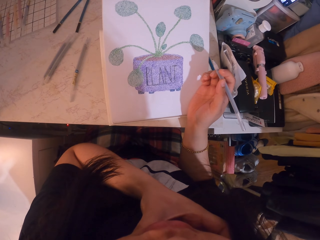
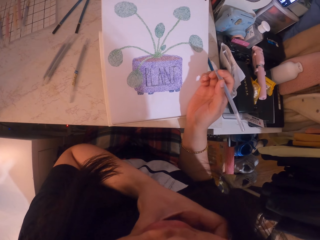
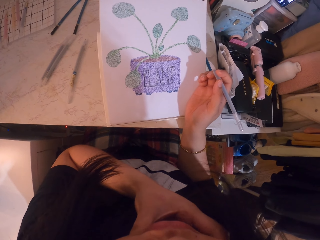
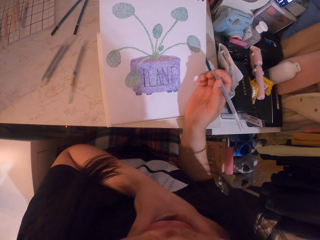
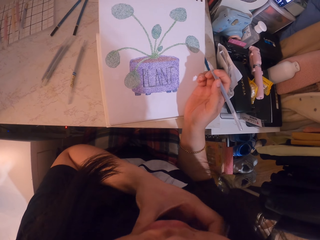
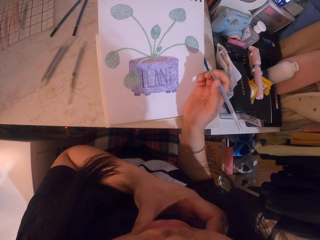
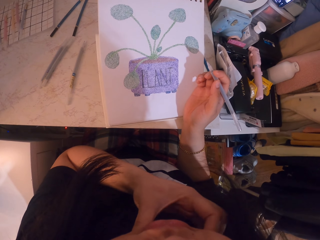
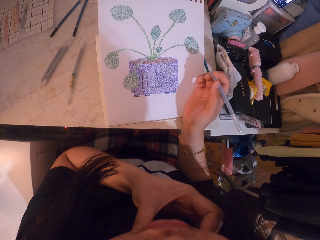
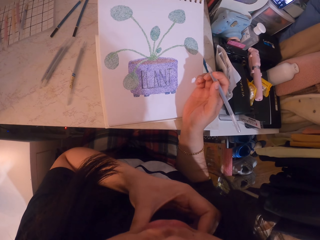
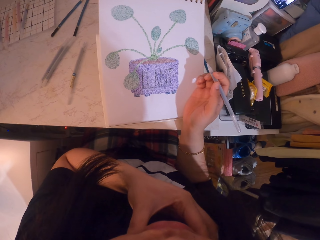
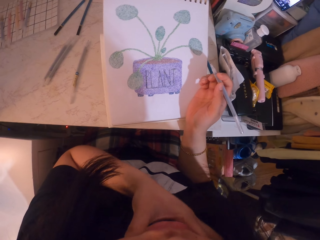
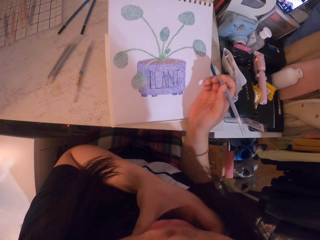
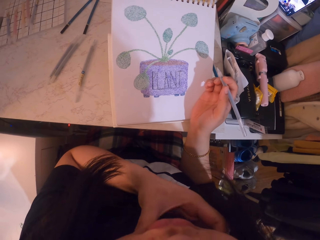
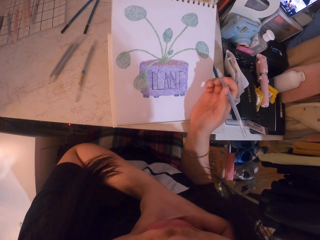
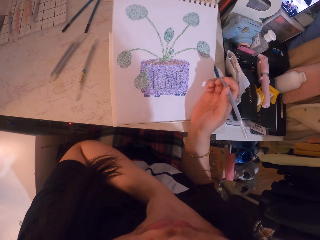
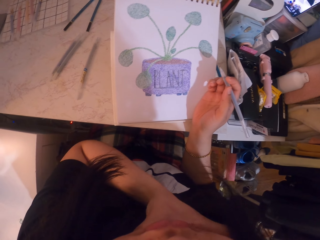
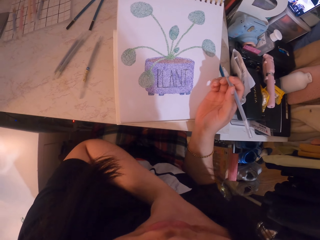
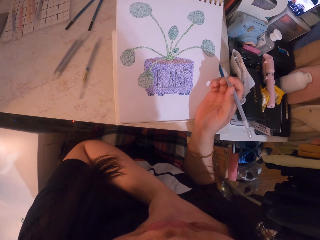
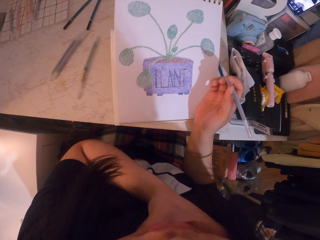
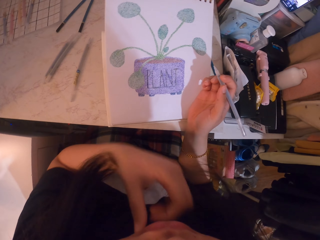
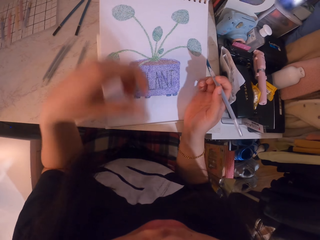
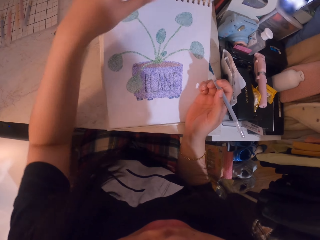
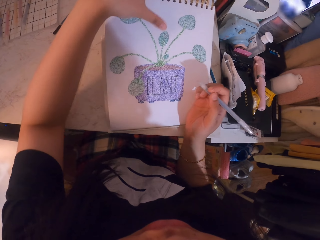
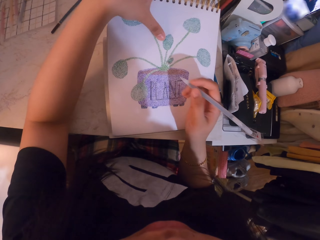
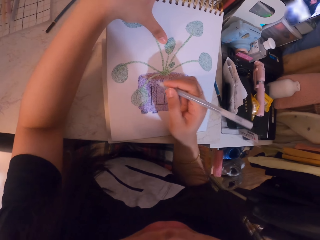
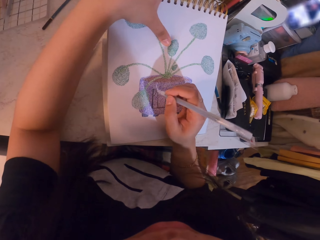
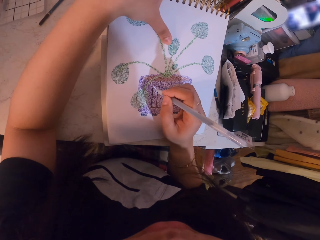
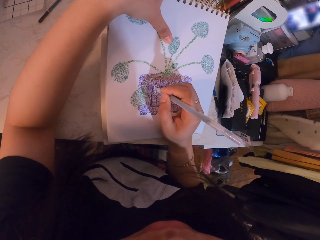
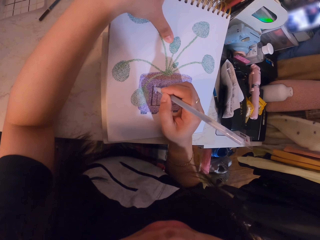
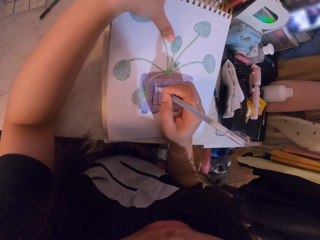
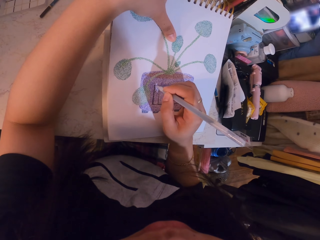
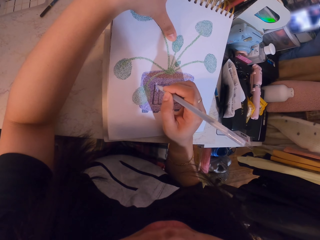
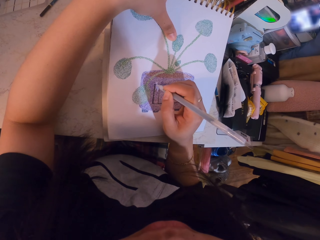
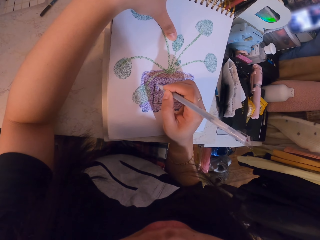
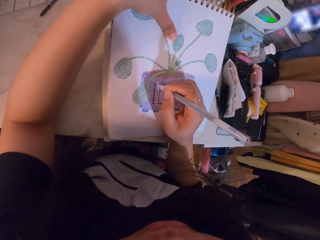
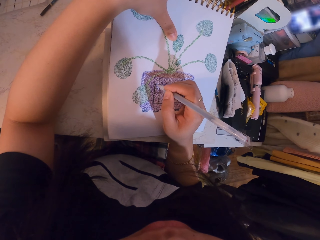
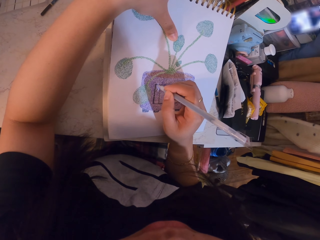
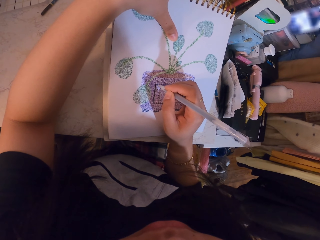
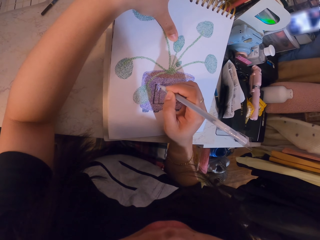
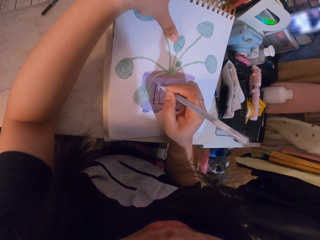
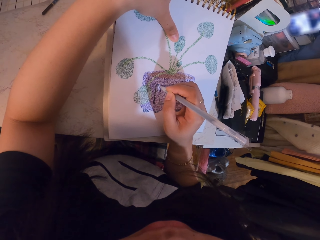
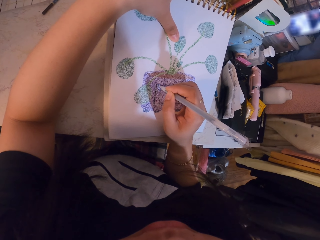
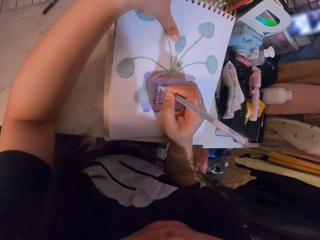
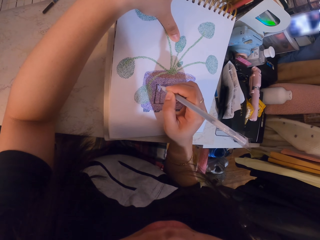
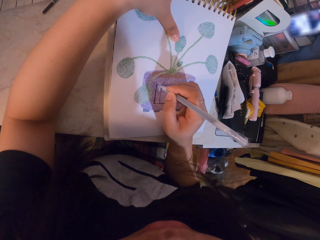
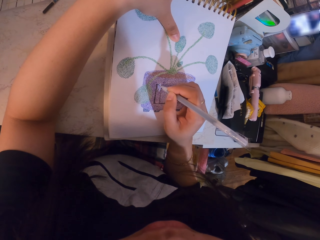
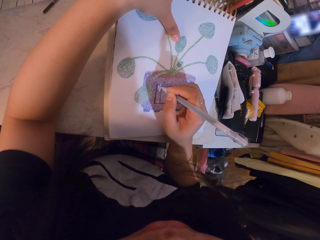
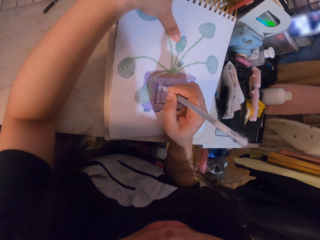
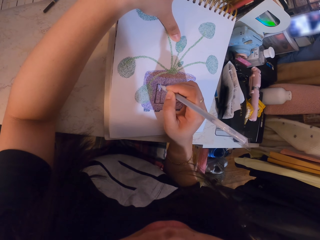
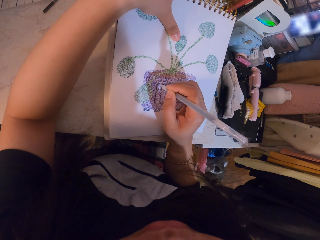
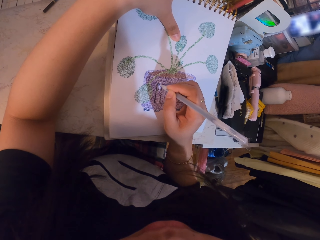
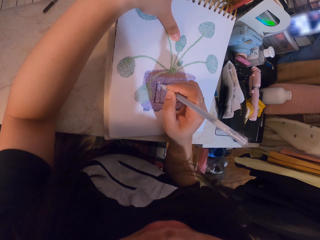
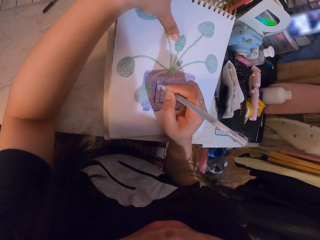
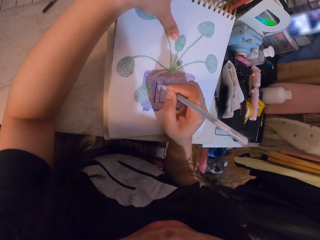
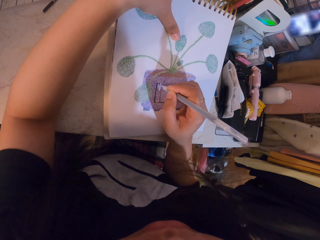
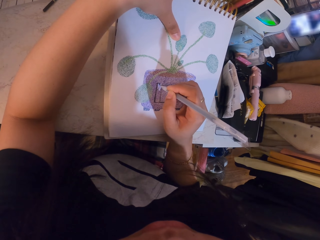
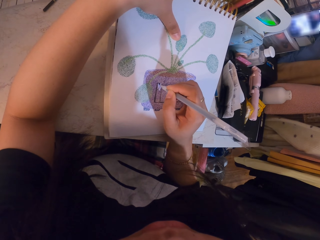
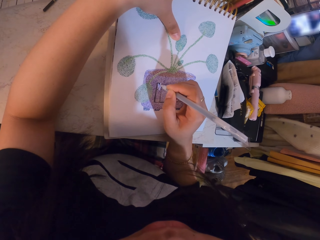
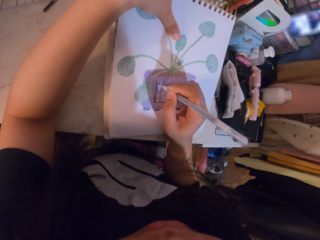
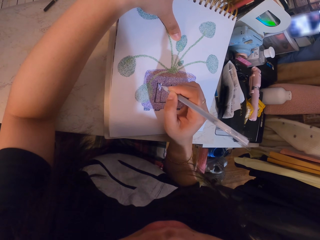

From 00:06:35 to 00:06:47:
The camera wearer paints the sketch with the pen.

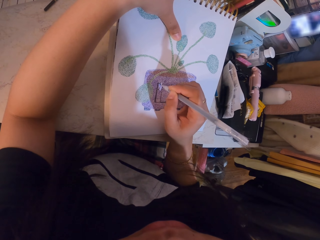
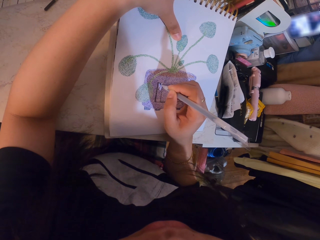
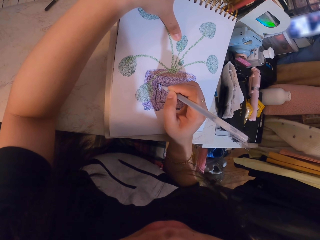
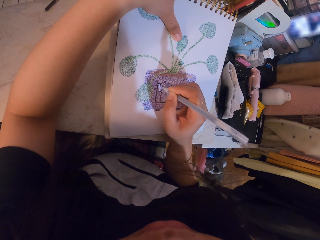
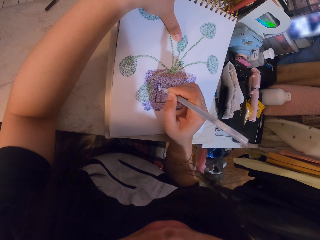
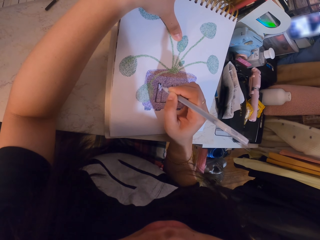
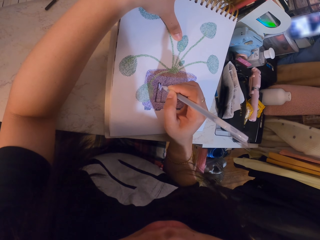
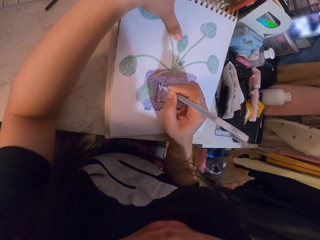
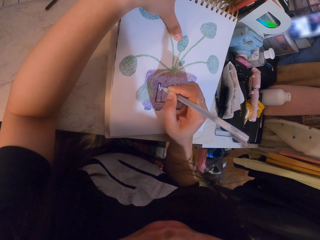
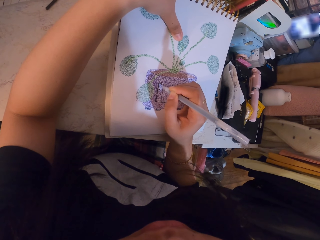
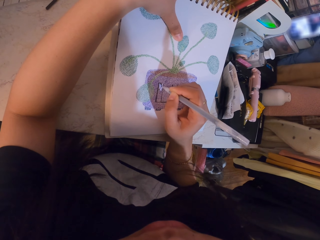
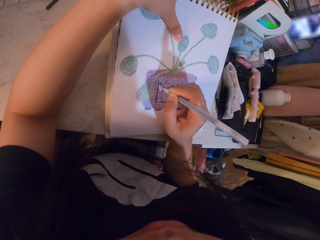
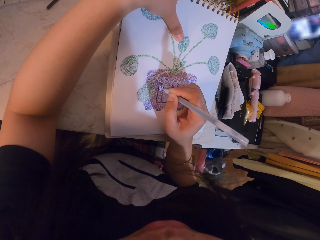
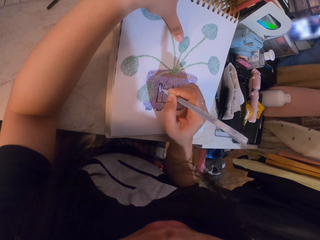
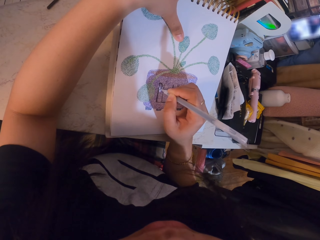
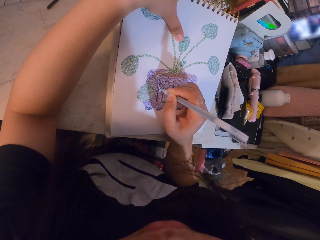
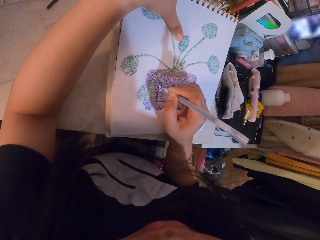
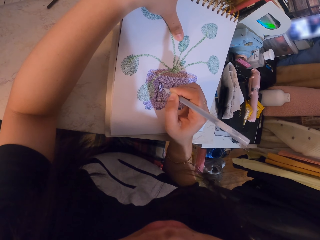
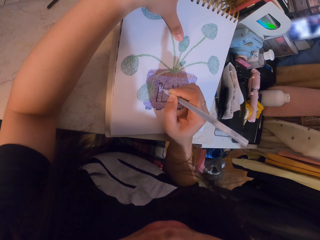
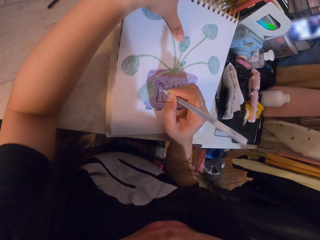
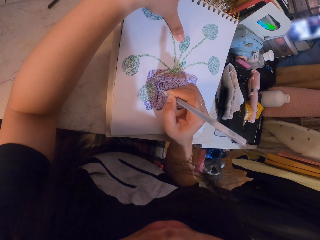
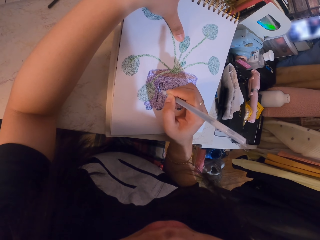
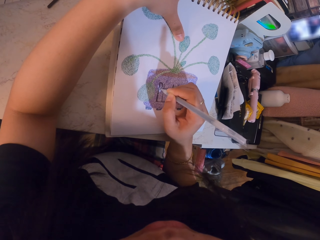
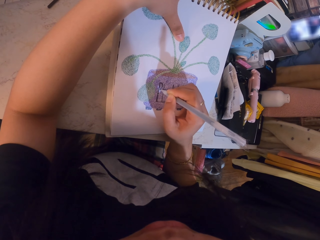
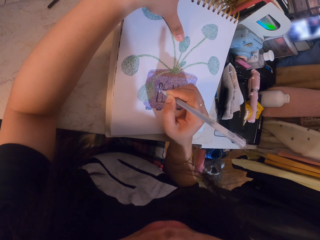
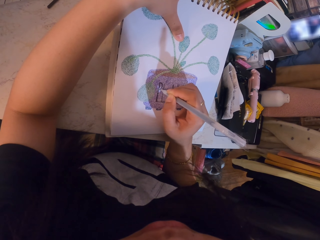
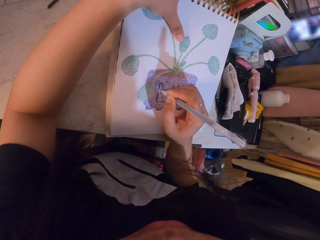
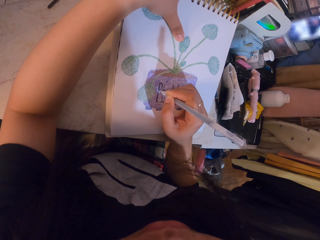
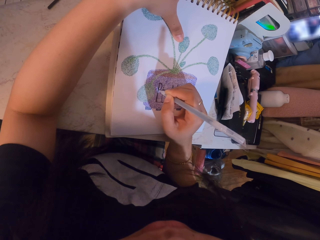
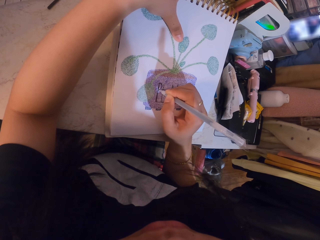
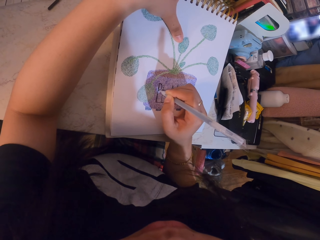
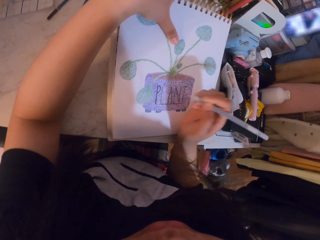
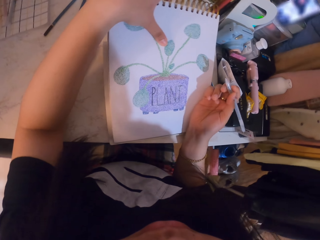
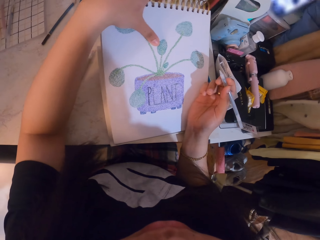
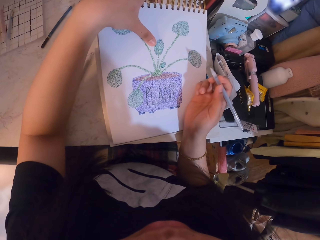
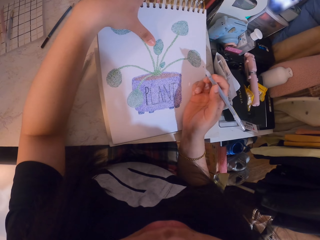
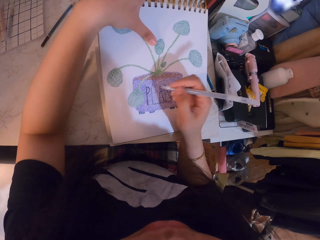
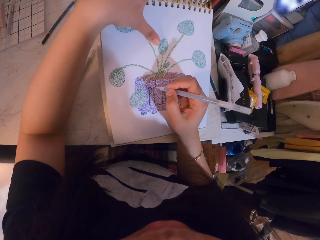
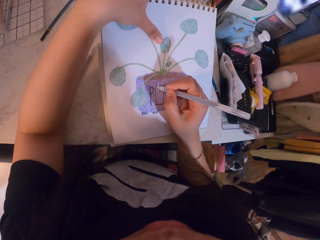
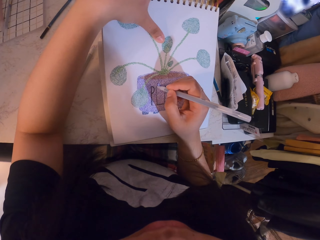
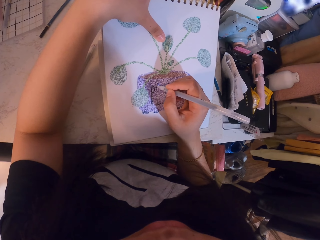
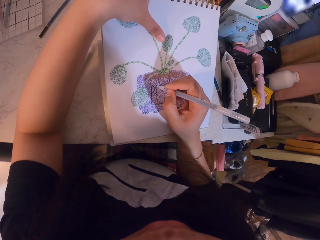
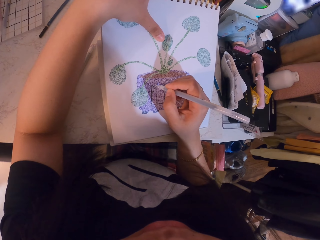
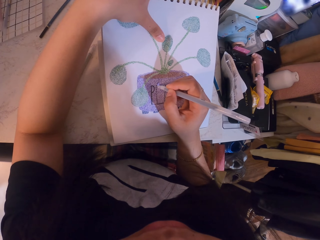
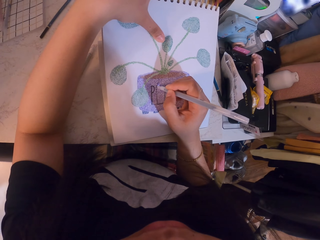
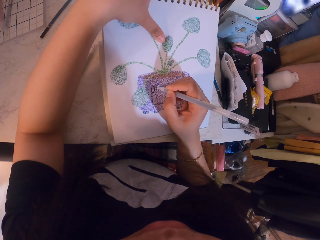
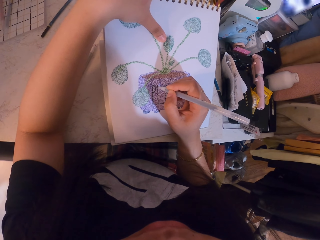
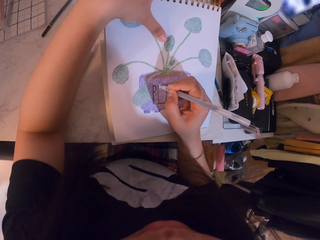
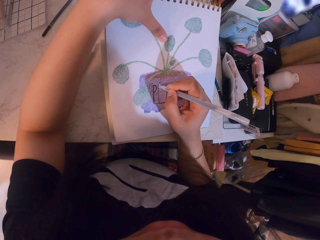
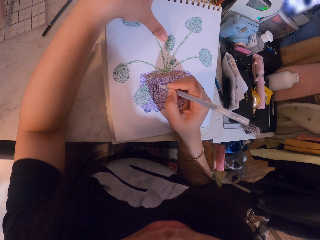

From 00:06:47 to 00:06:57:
The camera wearer stares at the sketch.
